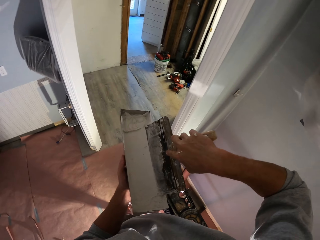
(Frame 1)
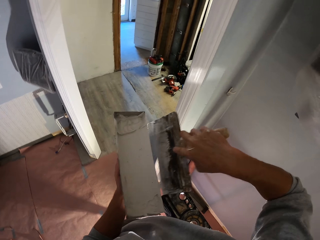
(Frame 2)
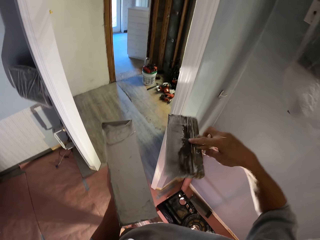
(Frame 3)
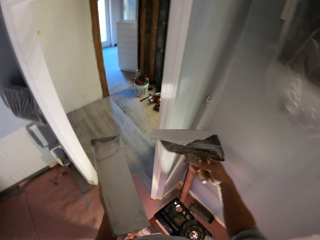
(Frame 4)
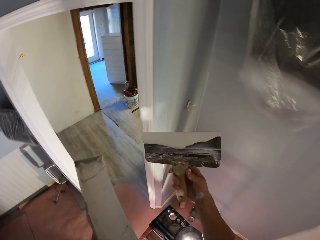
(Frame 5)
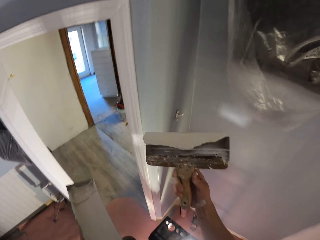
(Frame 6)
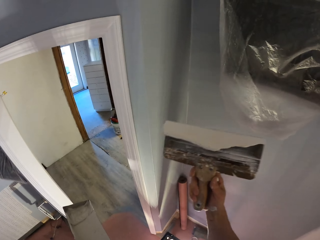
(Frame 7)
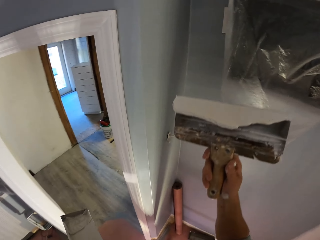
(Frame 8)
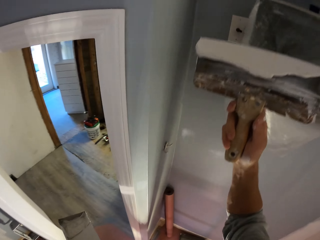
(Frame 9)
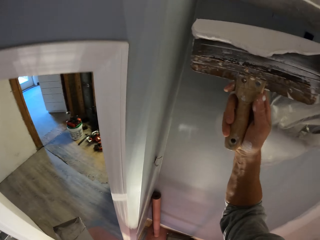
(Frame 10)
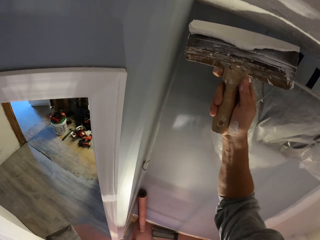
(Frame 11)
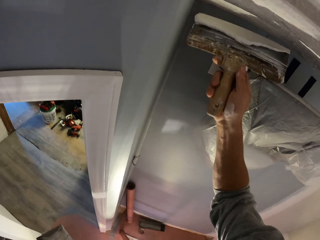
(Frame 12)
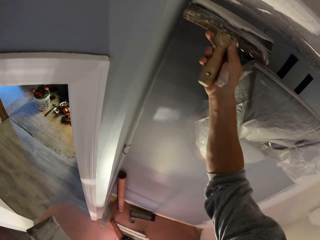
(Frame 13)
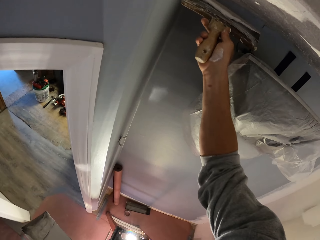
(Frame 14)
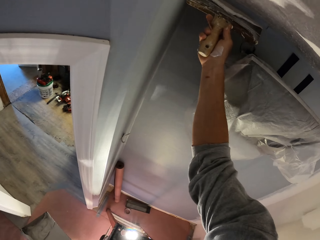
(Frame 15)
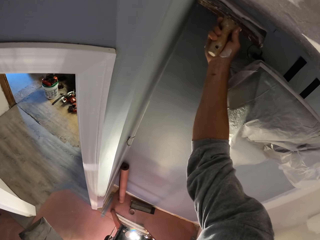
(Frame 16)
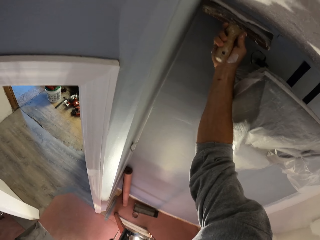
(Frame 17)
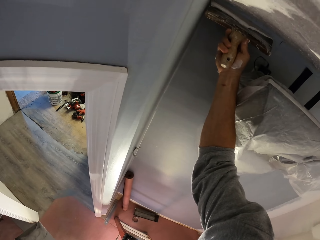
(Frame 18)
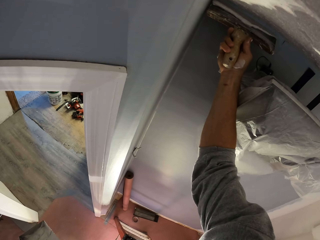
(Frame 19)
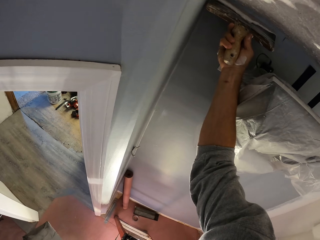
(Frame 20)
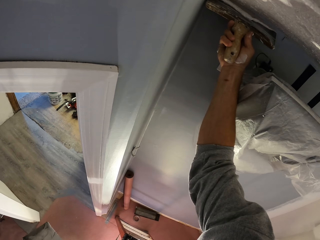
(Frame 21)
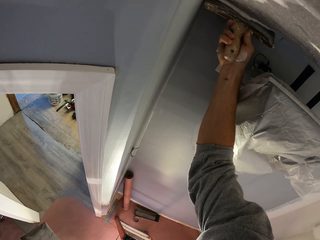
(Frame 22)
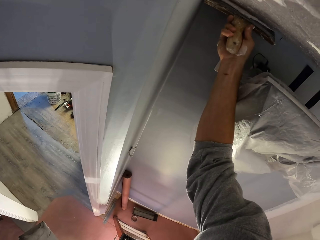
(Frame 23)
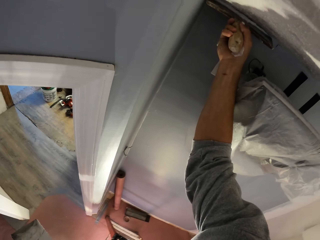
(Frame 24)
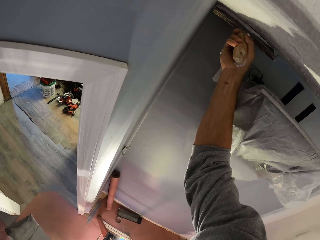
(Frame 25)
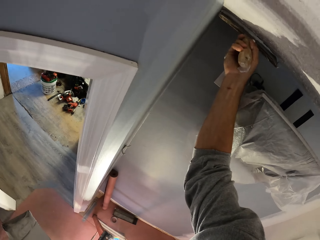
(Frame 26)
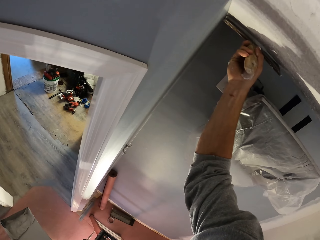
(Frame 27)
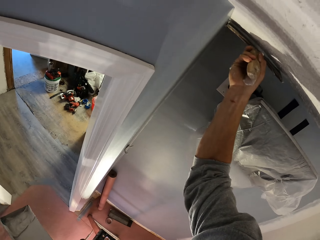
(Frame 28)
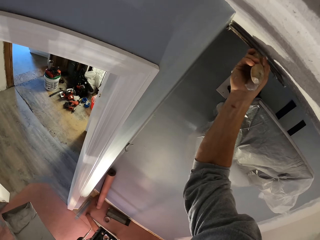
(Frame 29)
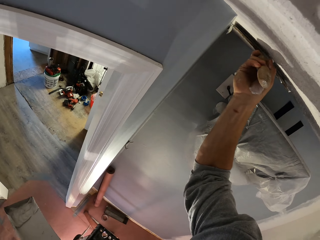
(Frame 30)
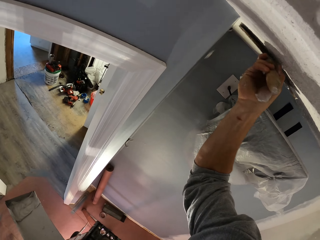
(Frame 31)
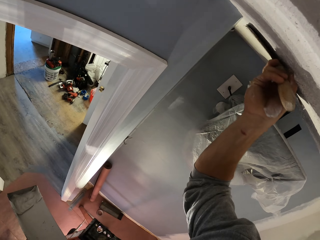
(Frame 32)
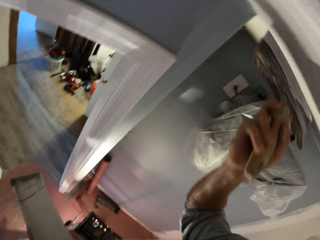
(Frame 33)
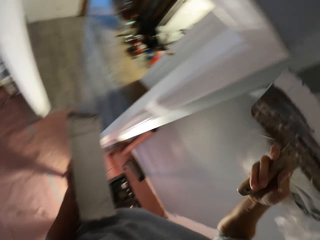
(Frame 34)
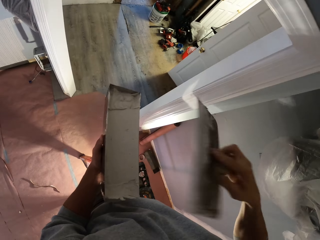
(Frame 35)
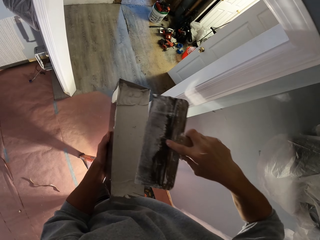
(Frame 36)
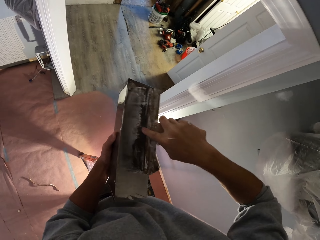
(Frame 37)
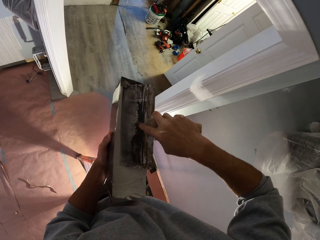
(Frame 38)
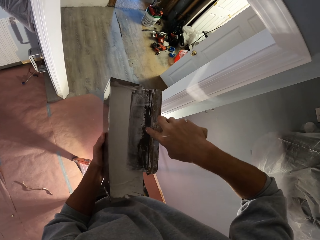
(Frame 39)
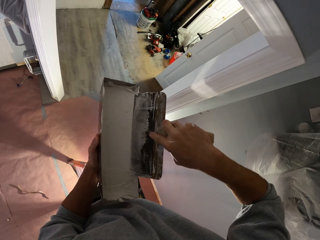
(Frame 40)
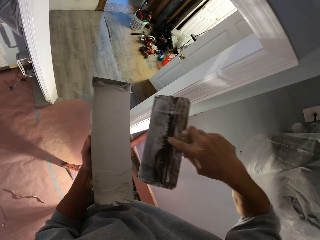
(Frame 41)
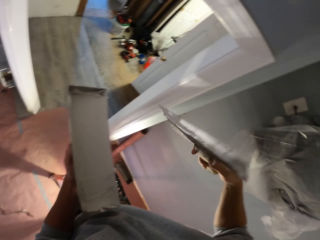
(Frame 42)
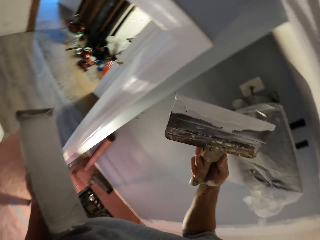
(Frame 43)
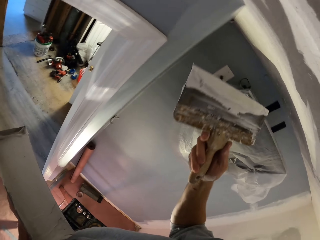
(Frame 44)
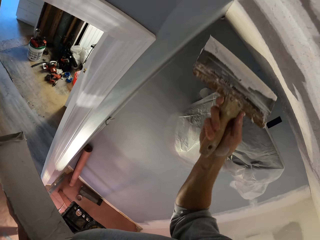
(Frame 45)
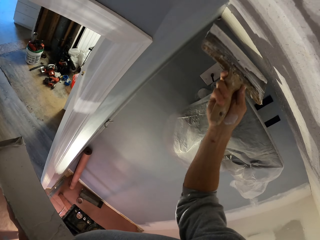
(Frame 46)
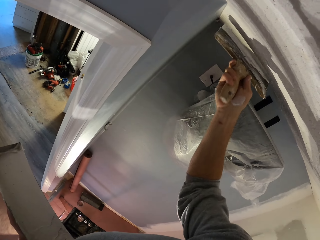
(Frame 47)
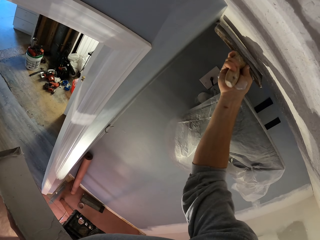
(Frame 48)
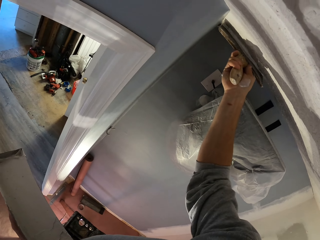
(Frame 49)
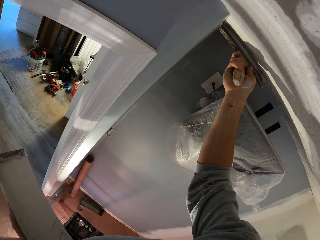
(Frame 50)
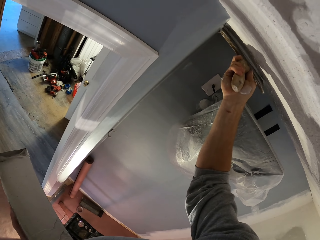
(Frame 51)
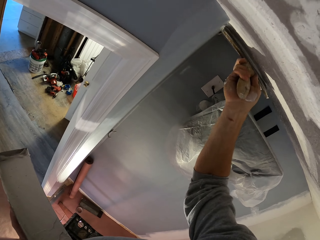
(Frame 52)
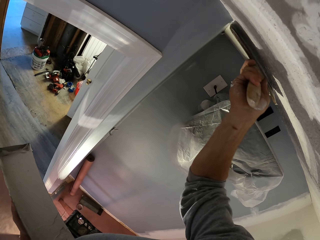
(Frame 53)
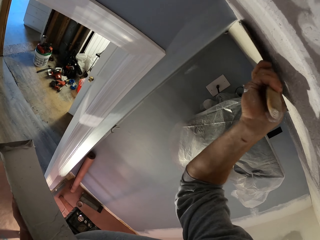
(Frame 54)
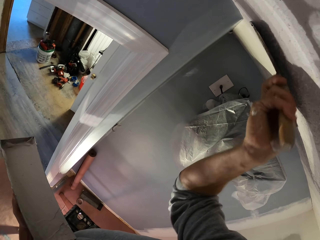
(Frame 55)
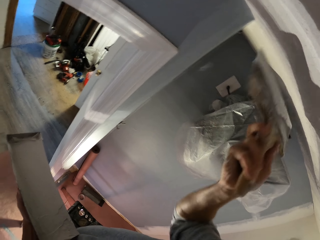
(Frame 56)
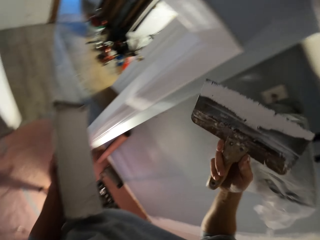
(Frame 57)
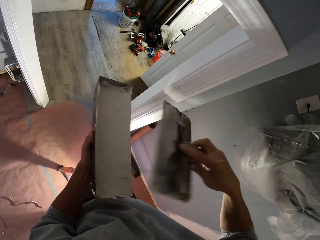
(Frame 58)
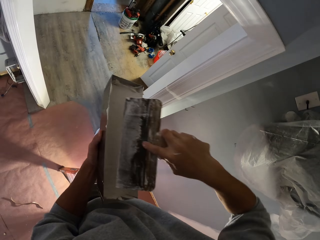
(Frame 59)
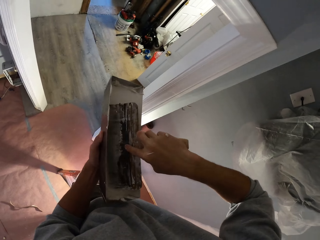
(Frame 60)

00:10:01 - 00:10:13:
The camera wearer collects filler with the plastering tool. They paint the wall with a paint brush. They apply the filler to the ceiling. They add filler to the plastering tool. They dip the paint brush into the paint can. They paint the wall with the paint brush. They apply the filler to the ceiling.

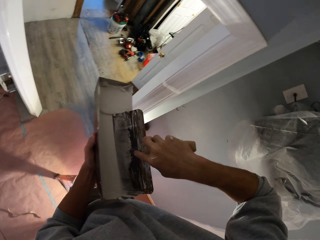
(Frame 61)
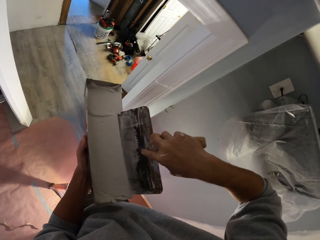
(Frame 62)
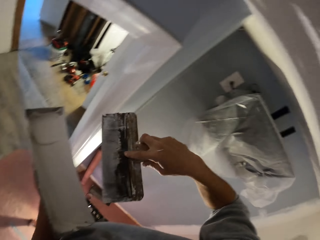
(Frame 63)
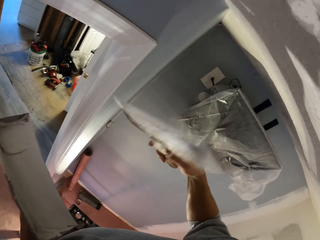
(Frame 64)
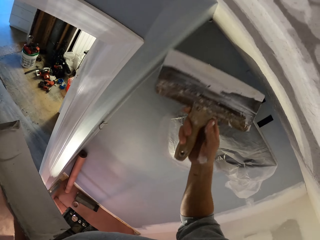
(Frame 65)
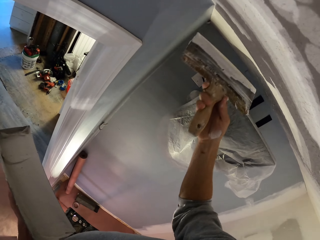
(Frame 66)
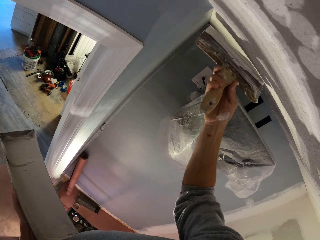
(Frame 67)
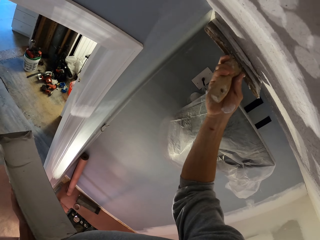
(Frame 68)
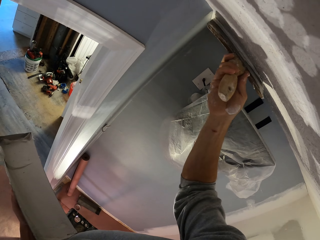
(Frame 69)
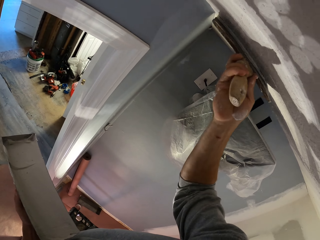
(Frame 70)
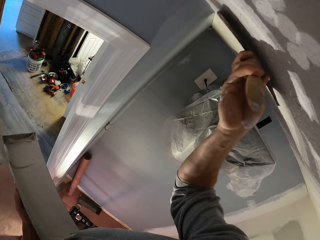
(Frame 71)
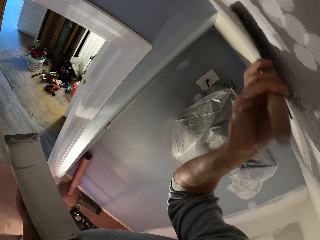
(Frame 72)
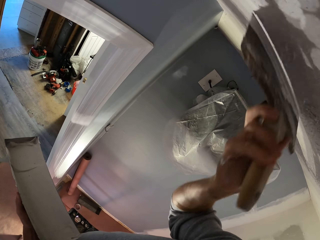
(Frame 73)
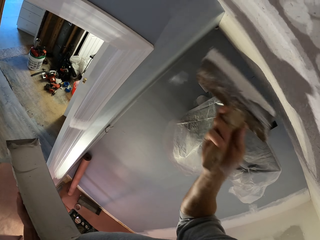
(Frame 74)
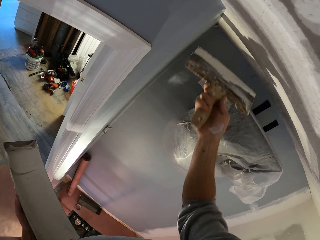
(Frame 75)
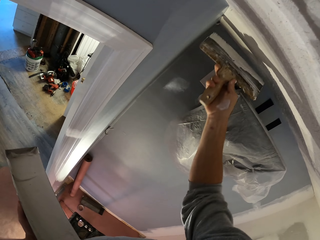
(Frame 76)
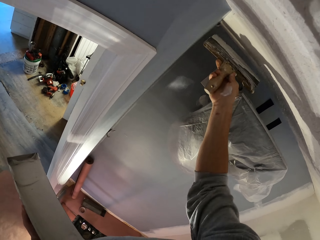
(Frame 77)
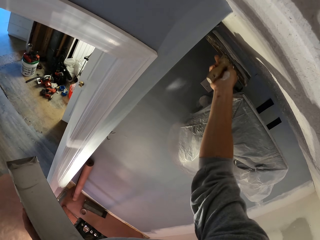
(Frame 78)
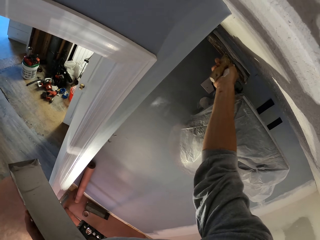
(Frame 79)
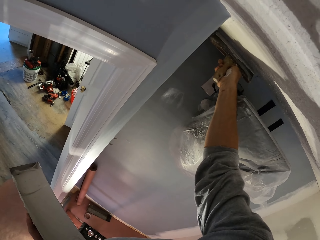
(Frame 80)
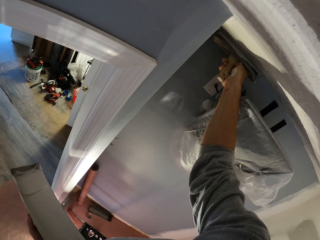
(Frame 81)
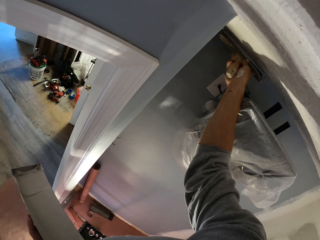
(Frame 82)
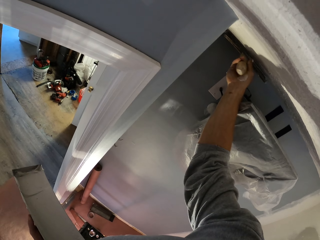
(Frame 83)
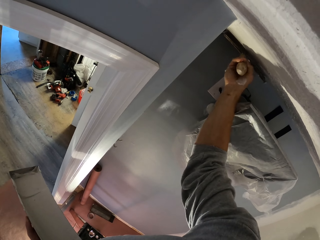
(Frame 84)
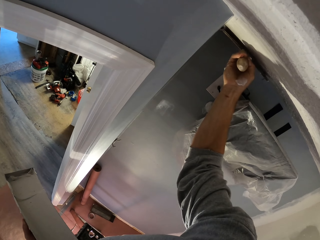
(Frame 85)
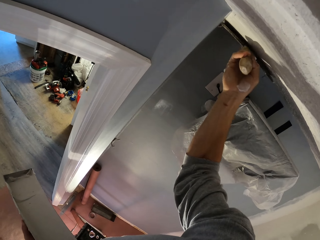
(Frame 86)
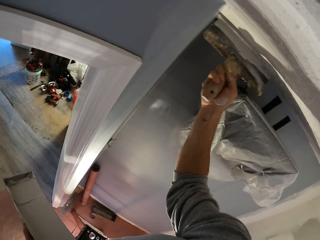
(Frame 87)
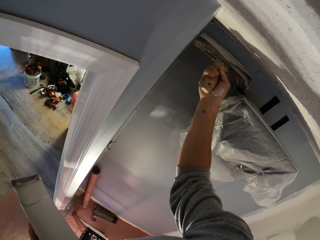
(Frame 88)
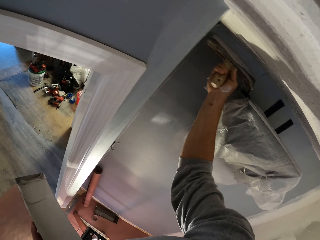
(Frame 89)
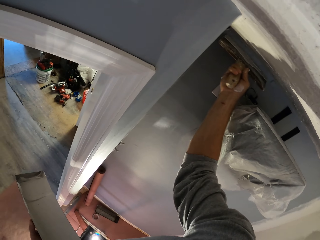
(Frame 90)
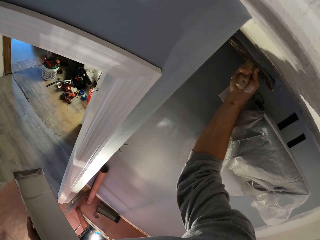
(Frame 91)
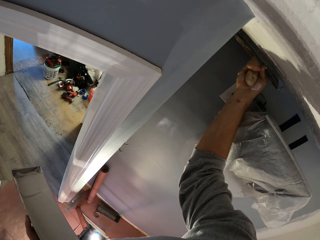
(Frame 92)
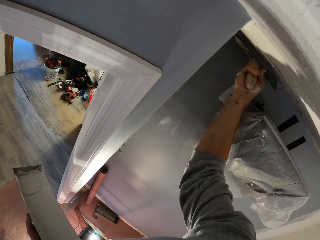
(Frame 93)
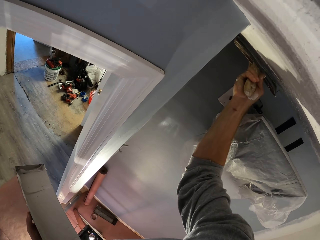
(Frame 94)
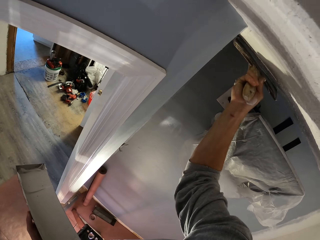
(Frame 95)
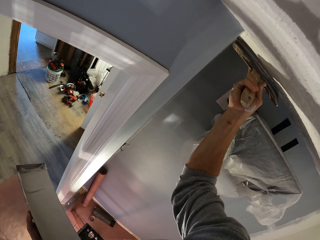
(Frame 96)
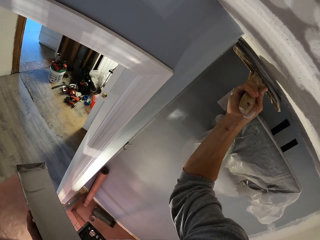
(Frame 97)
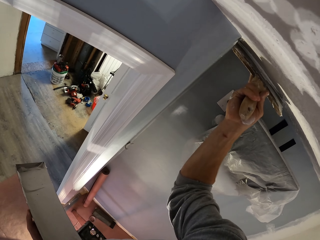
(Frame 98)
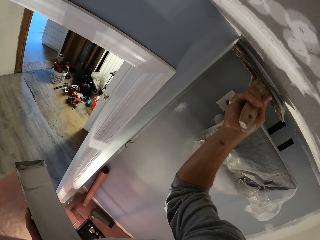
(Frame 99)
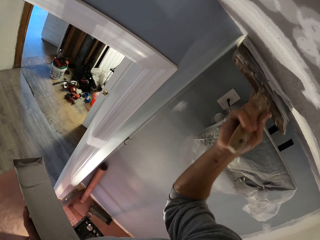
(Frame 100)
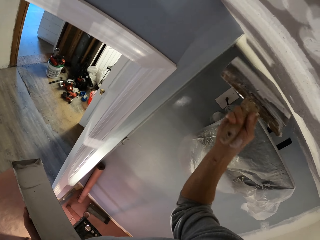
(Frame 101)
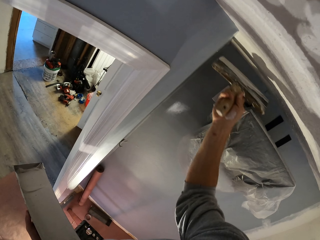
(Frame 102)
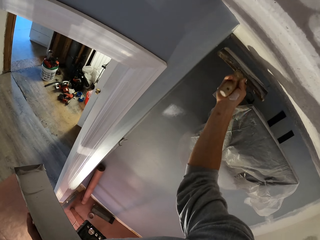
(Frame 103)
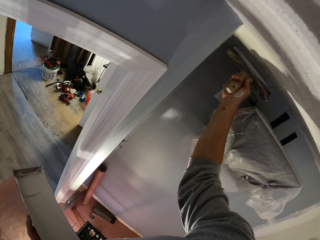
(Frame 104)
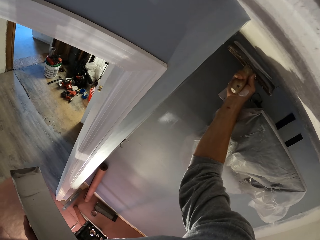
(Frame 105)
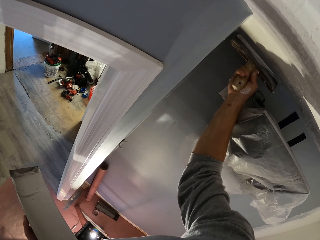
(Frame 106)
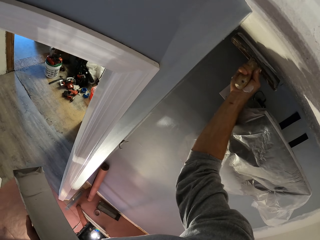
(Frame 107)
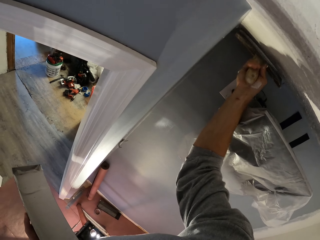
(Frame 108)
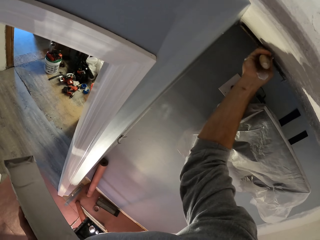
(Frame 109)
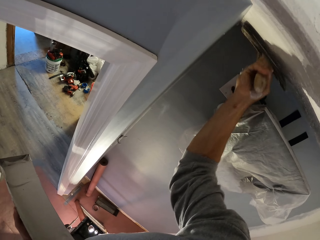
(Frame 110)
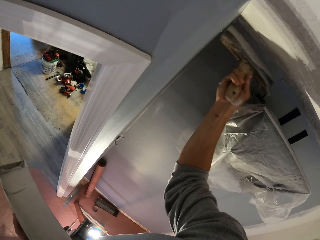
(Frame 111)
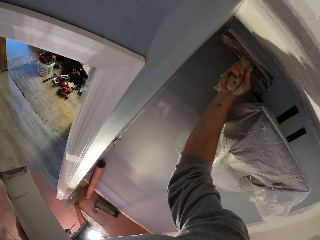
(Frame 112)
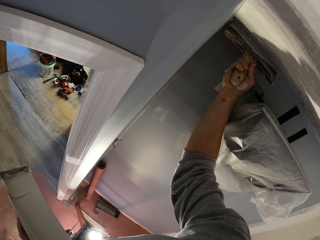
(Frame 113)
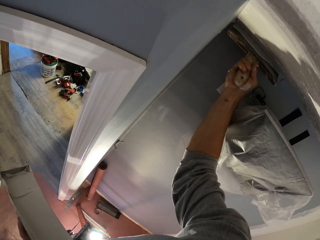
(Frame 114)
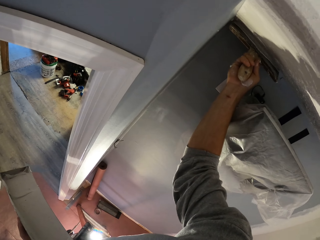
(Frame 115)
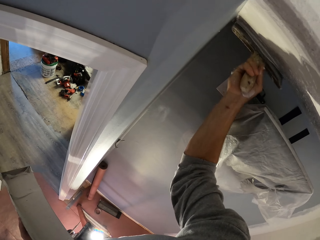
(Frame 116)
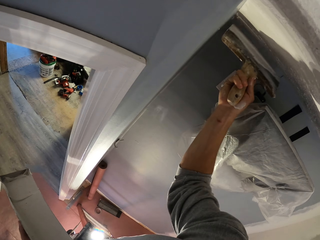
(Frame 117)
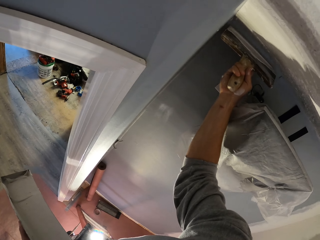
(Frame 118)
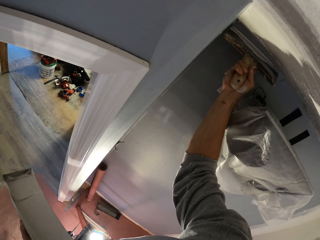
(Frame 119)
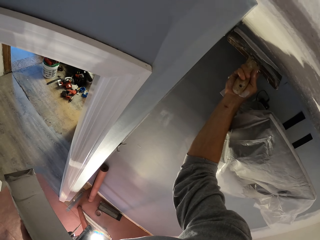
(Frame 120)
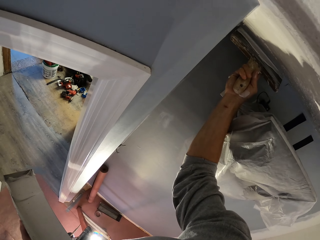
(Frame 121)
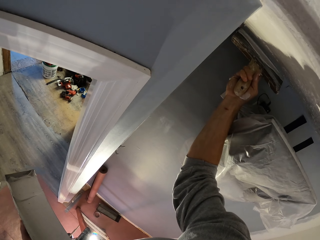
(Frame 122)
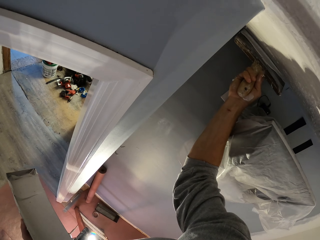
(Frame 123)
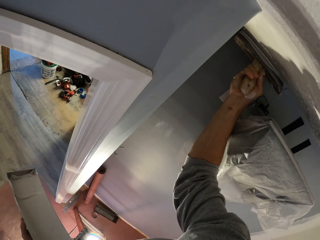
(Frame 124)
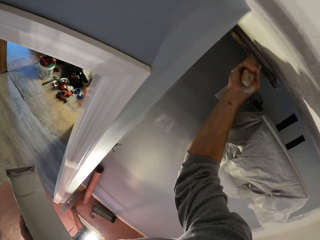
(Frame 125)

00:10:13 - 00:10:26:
The camera wearer dips the paint brush into the paint can. They add filler to the plastering tool. They paint the wall with the paint brush. They apply the filler to the ceiling.
